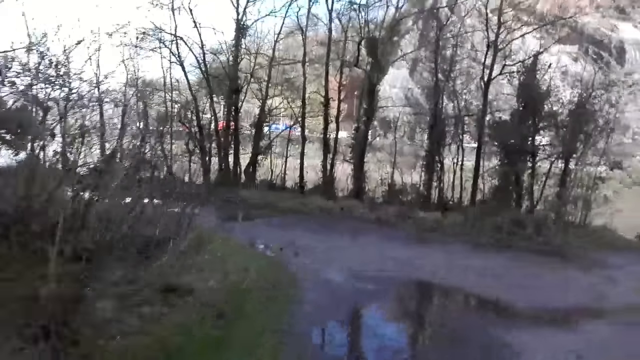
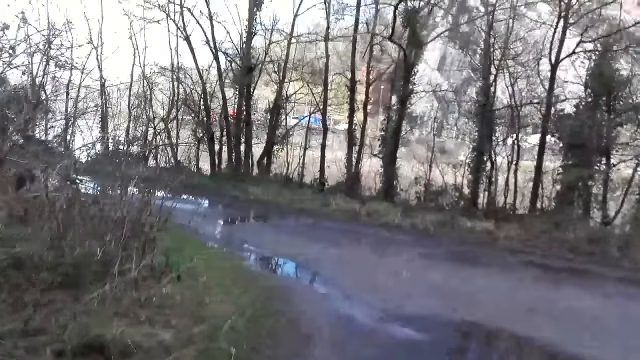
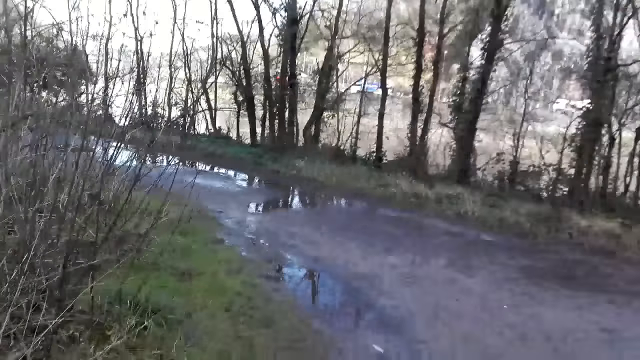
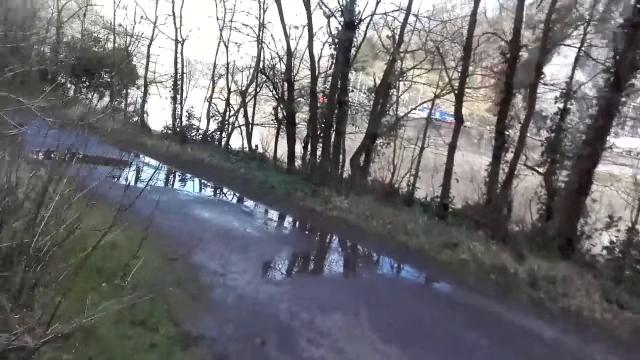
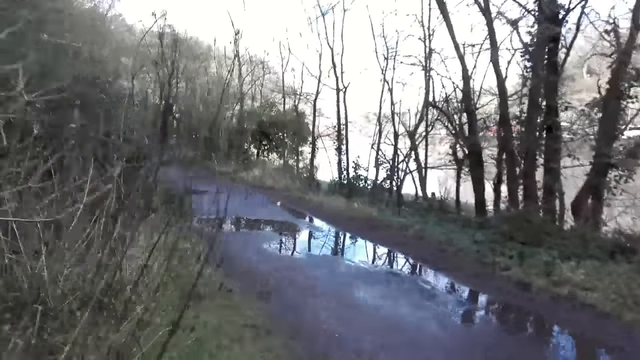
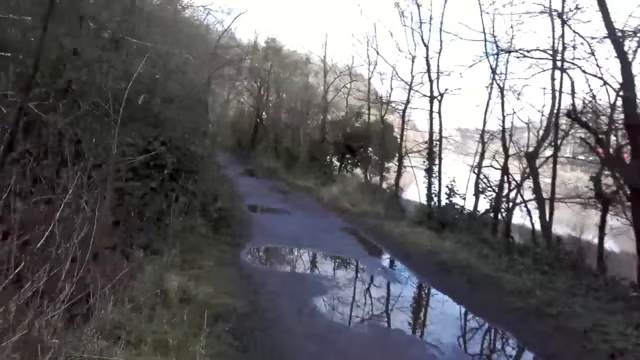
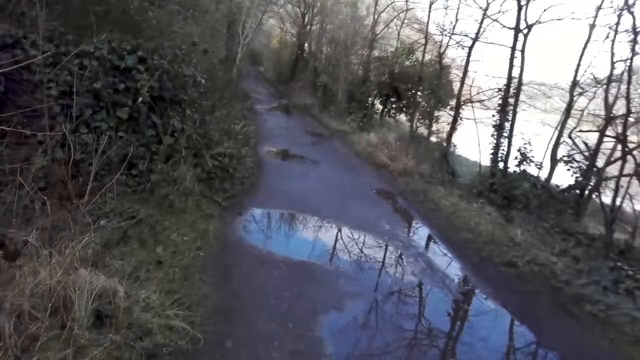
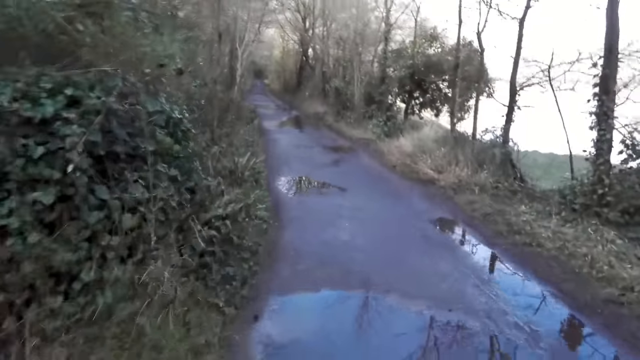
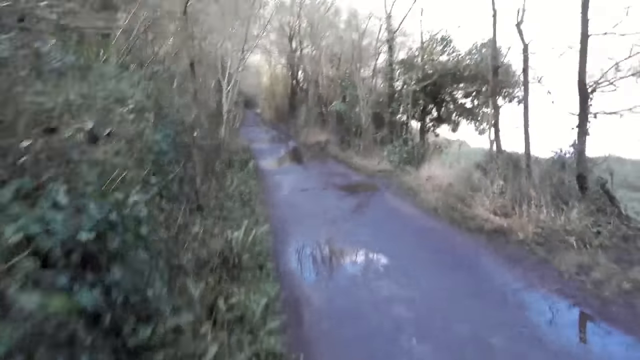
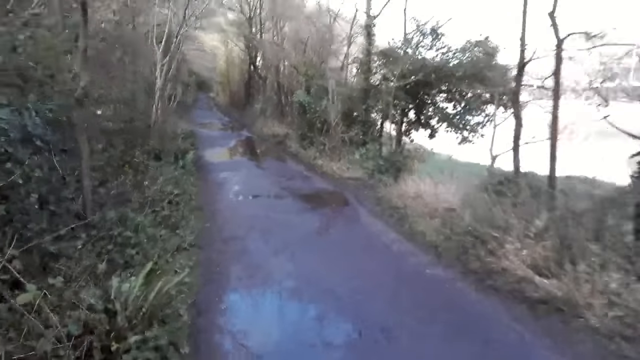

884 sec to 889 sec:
The camera wearer turns left at a curve on the path. They jog on the path in the forest.

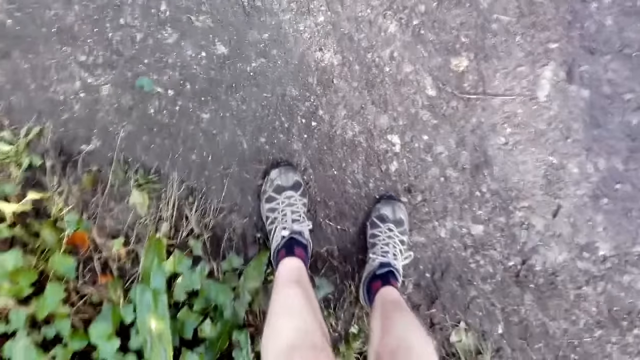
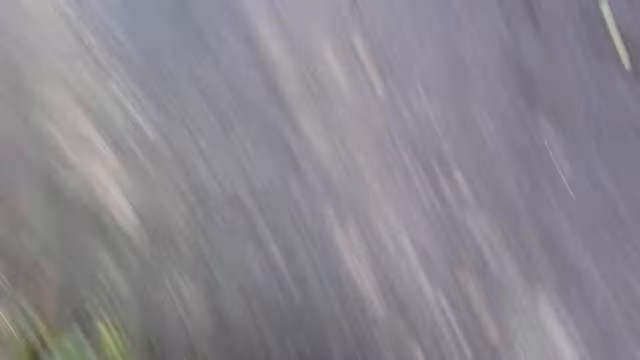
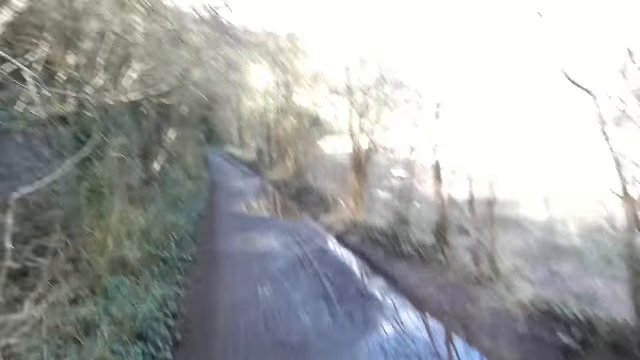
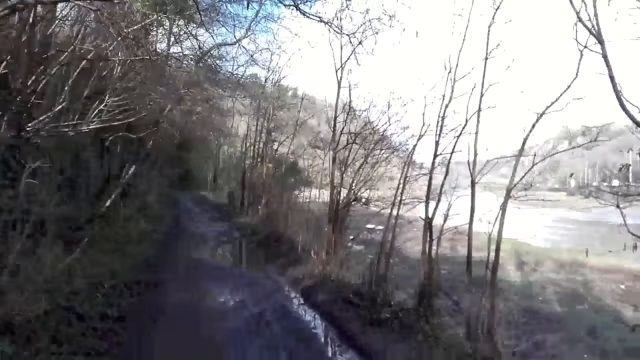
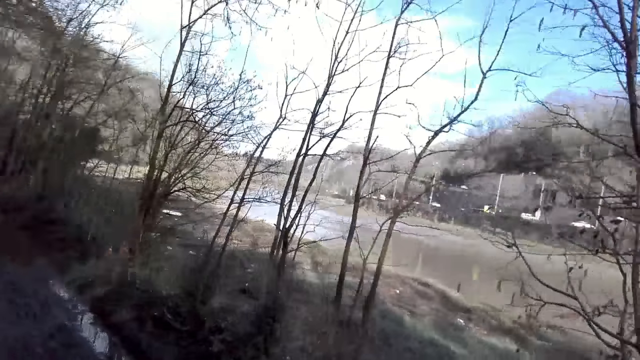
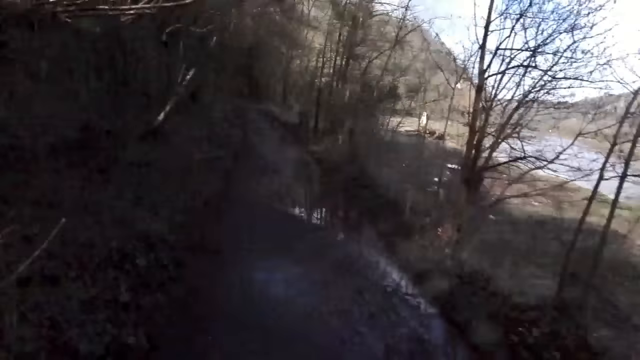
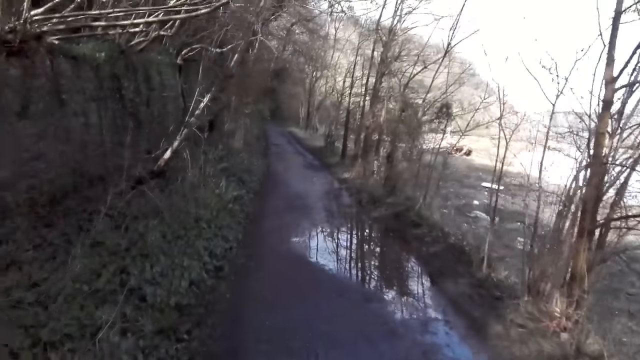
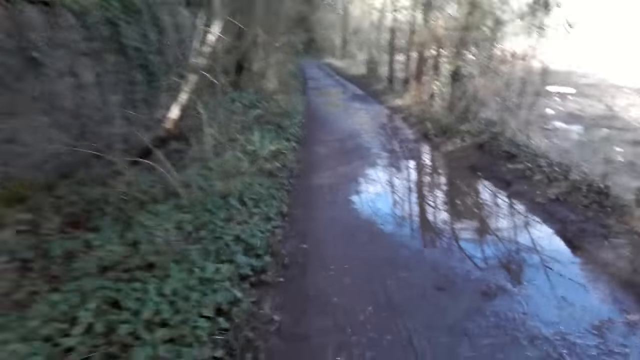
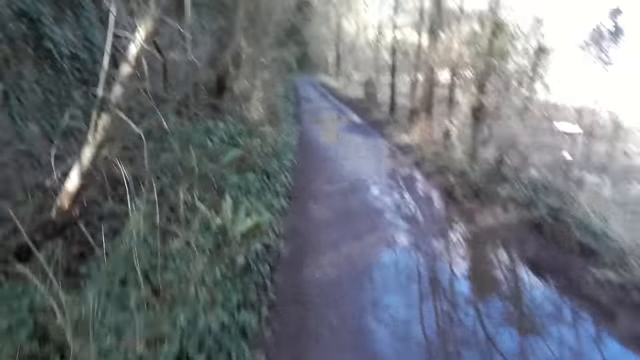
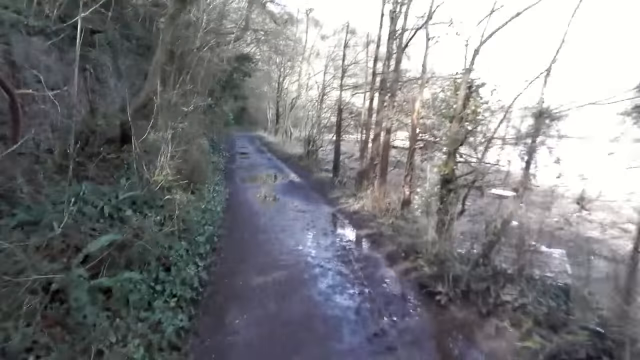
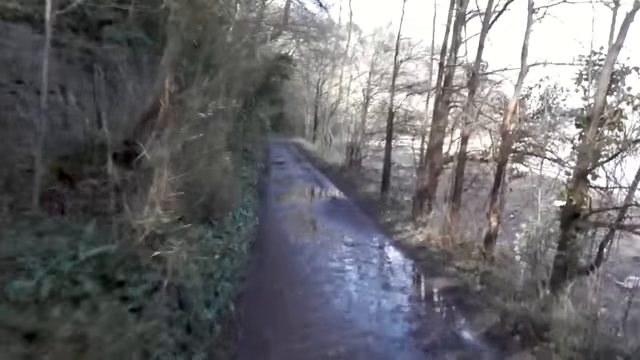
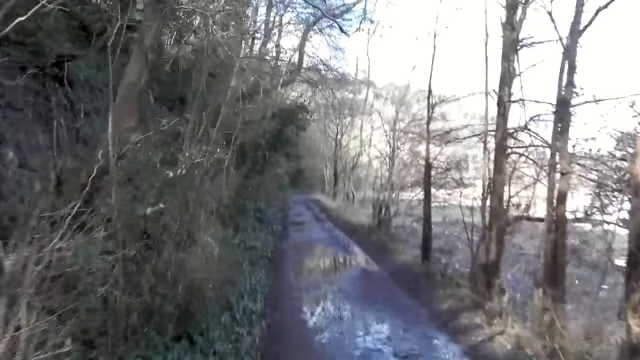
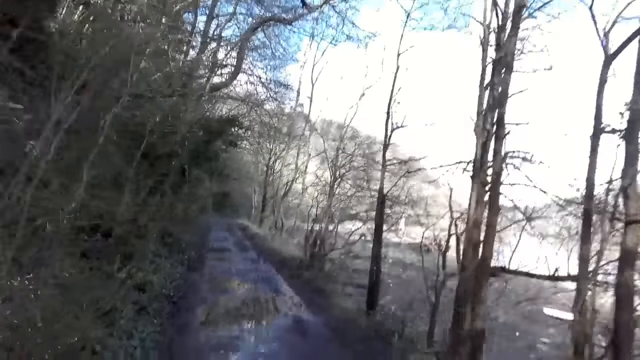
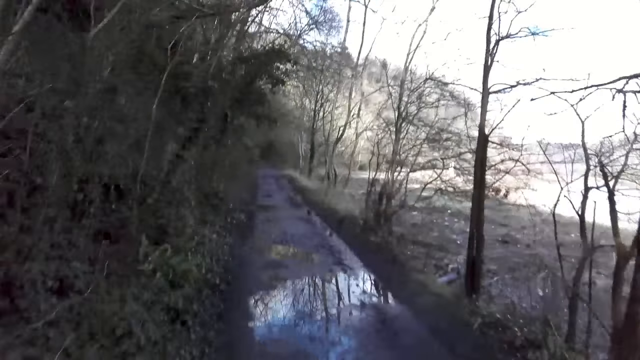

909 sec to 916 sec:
The camera wearer jogs on the path in the forest.

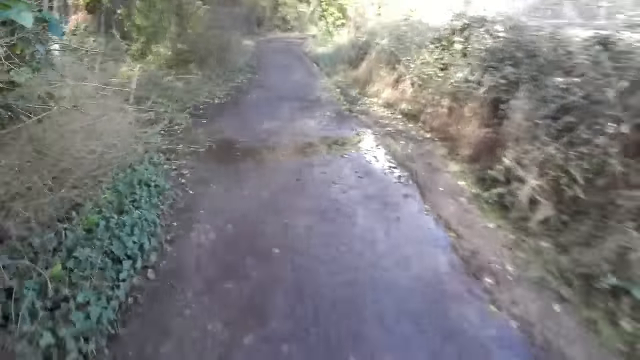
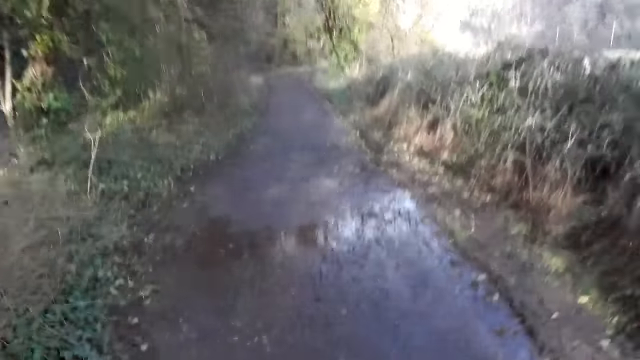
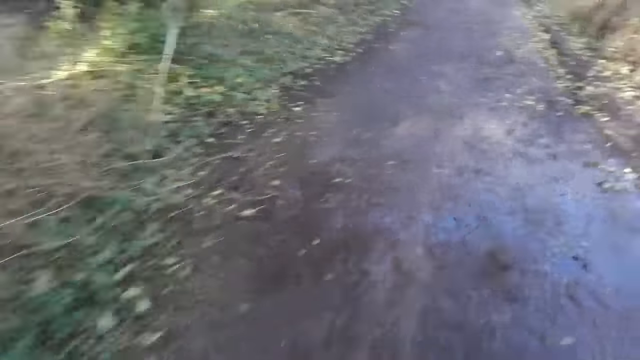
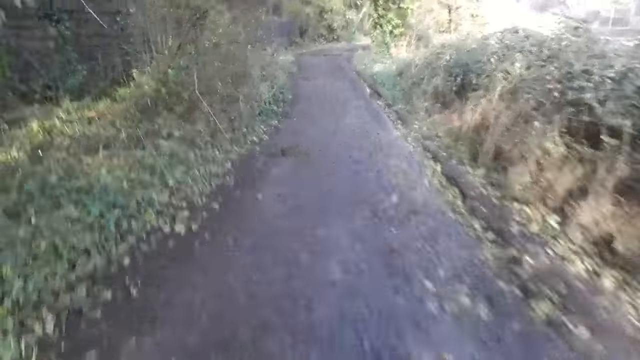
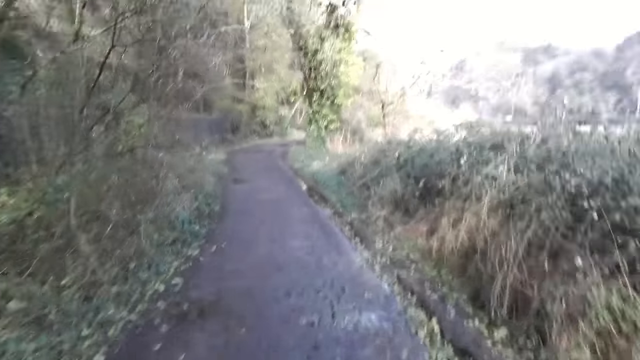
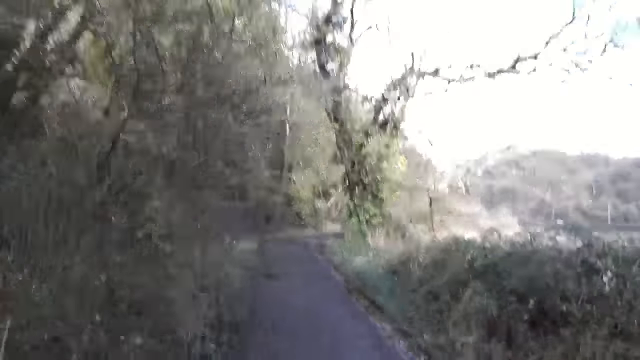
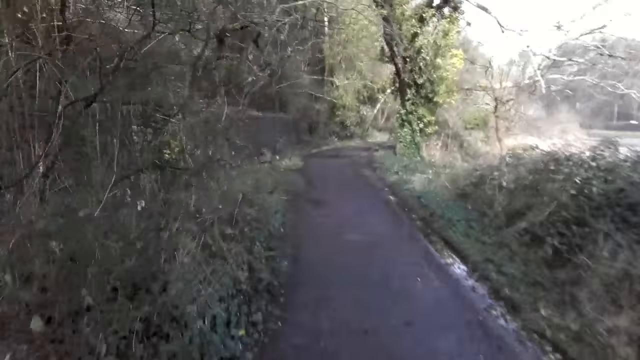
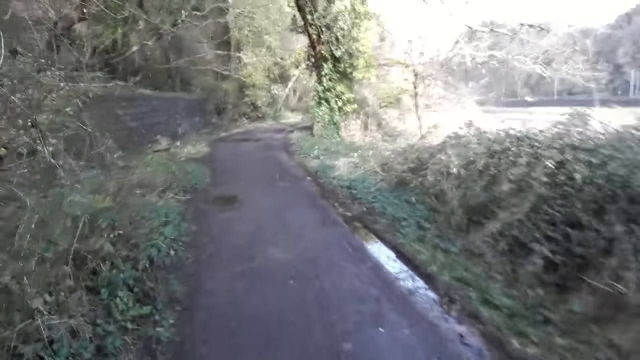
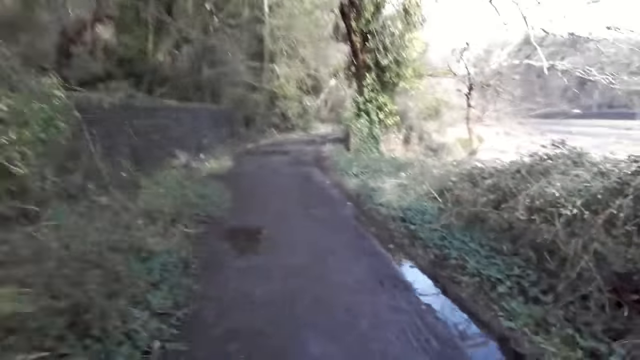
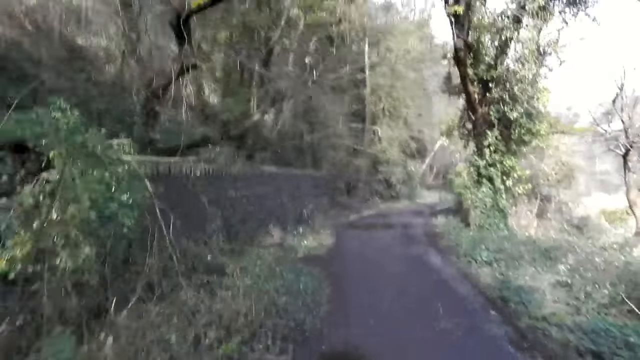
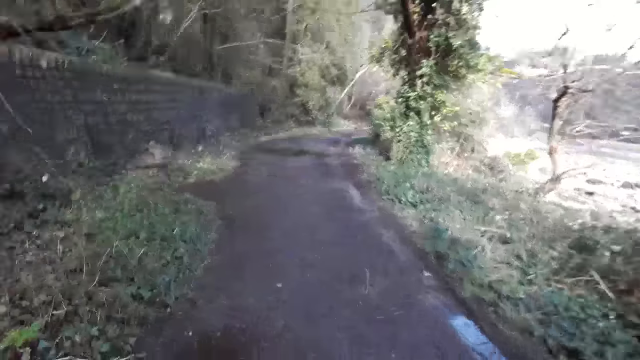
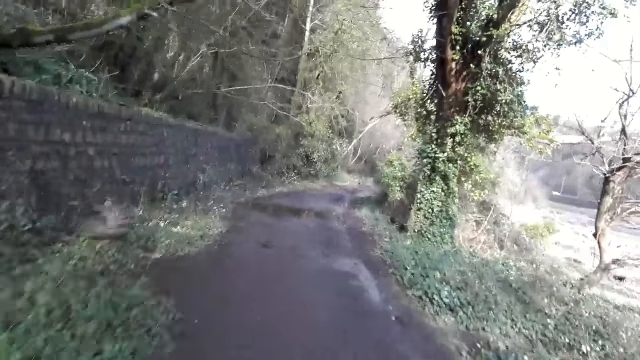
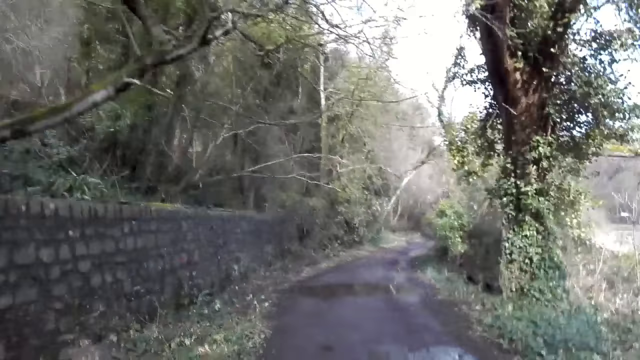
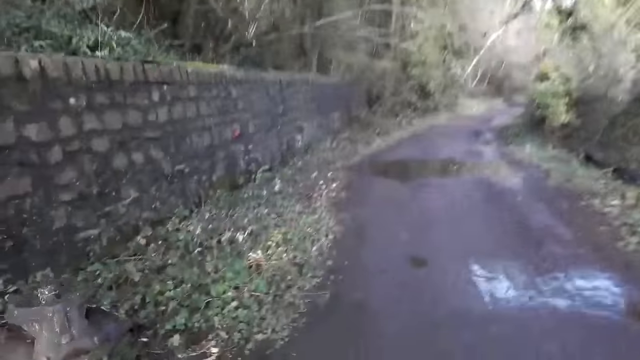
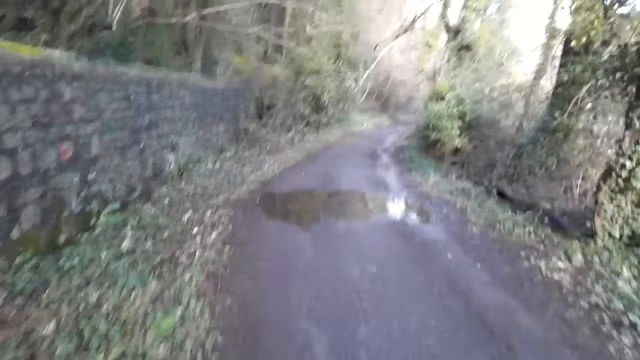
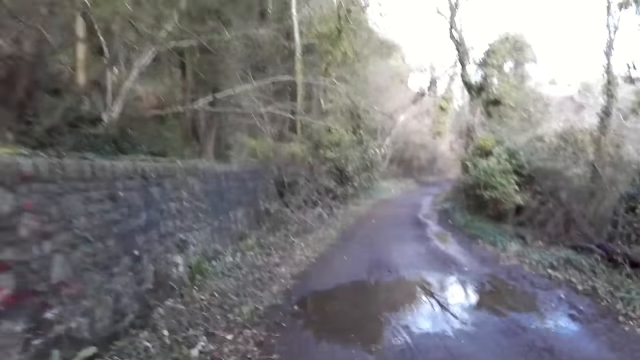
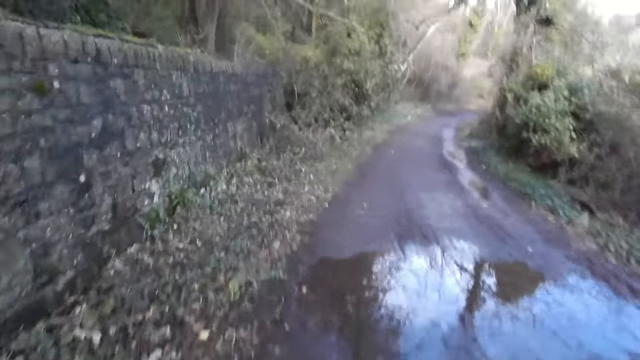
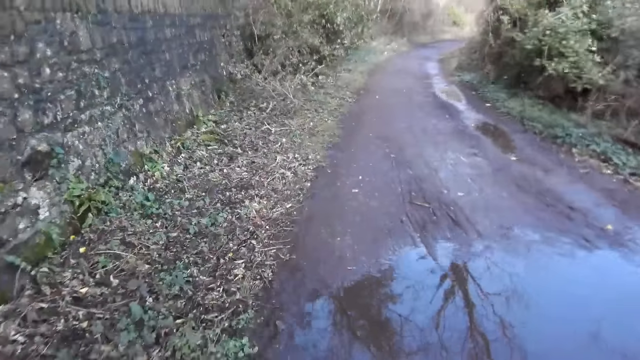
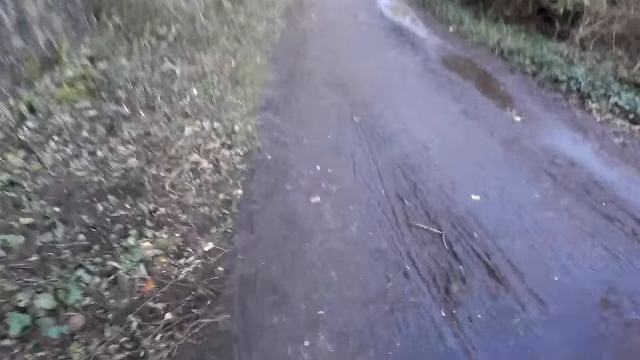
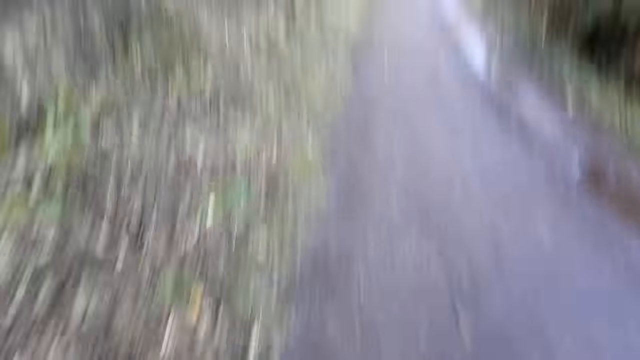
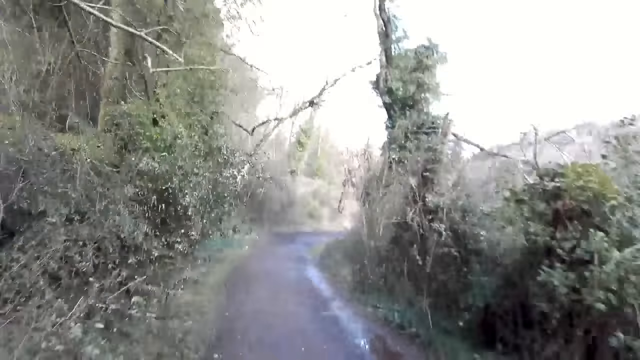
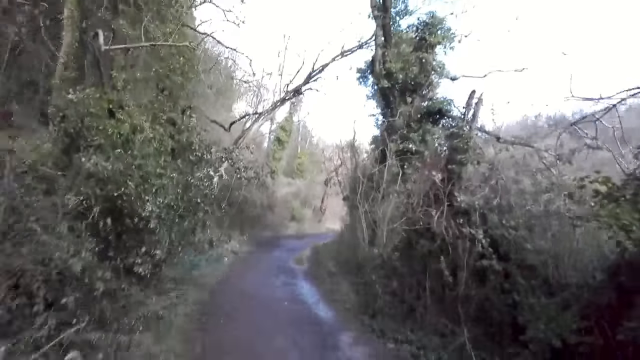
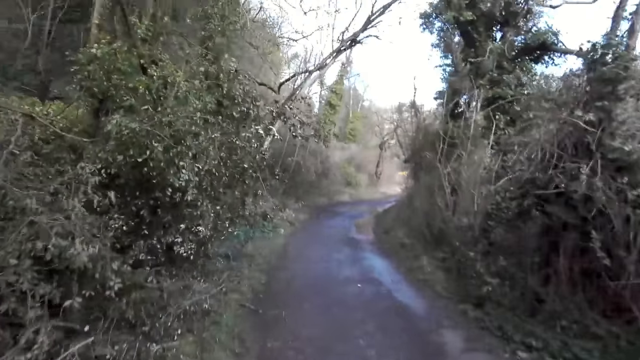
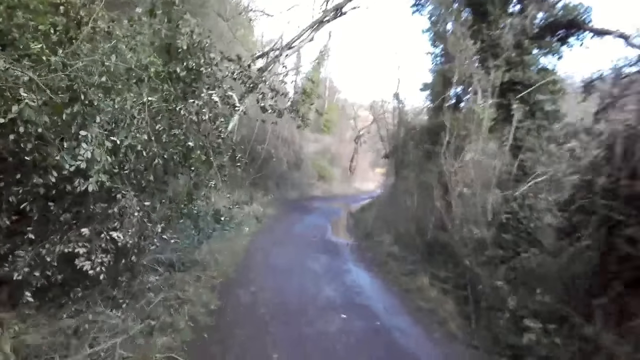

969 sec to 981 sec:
The camera wearer jogs on the path in the forest. They turn right at a curve on the path.
